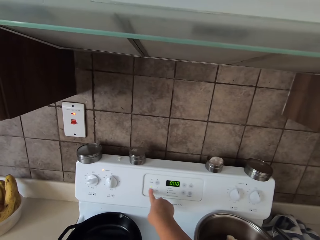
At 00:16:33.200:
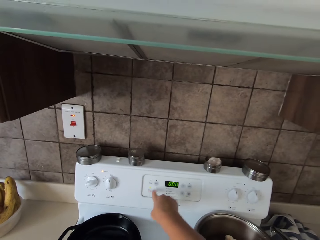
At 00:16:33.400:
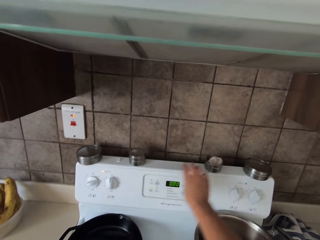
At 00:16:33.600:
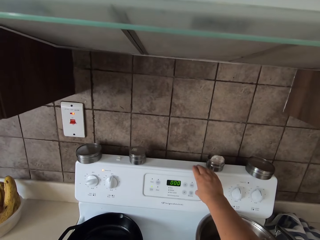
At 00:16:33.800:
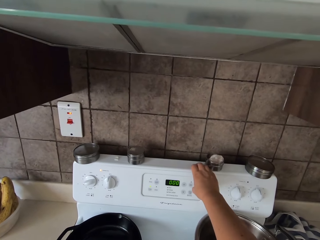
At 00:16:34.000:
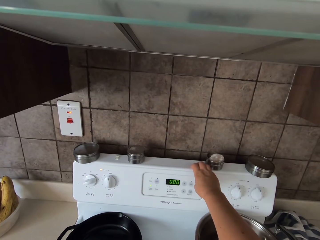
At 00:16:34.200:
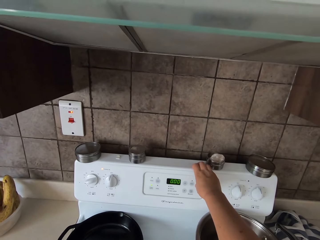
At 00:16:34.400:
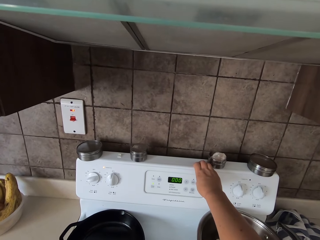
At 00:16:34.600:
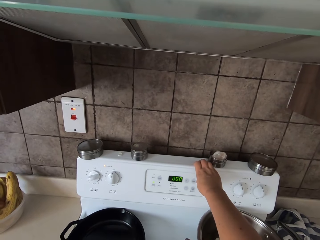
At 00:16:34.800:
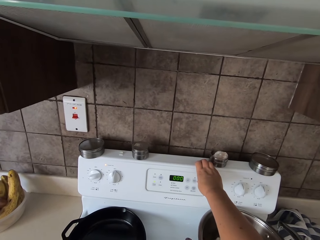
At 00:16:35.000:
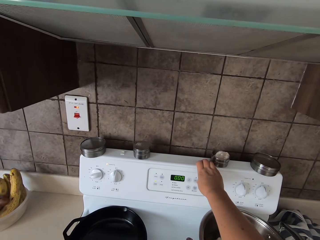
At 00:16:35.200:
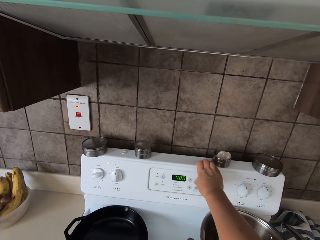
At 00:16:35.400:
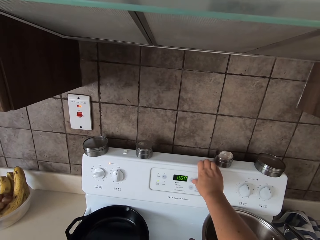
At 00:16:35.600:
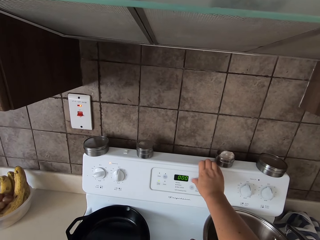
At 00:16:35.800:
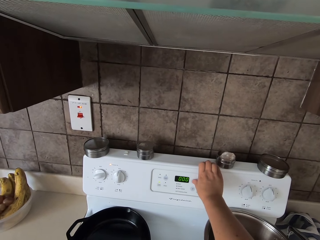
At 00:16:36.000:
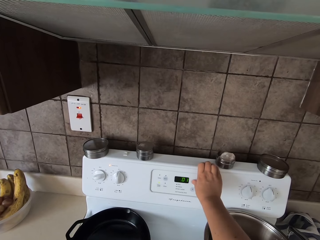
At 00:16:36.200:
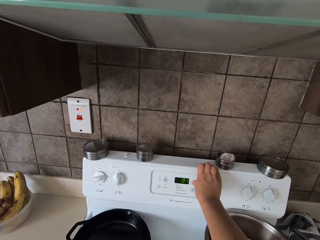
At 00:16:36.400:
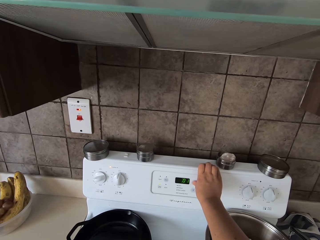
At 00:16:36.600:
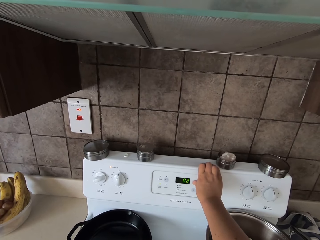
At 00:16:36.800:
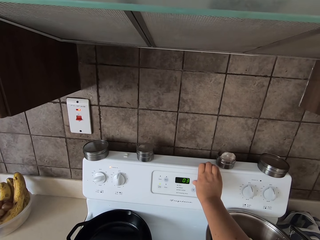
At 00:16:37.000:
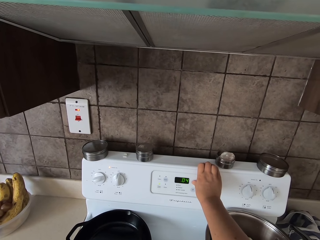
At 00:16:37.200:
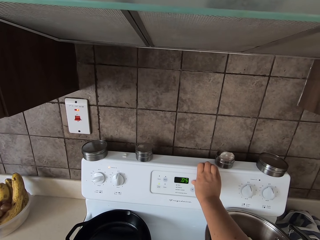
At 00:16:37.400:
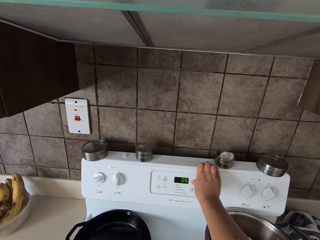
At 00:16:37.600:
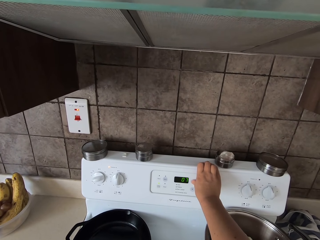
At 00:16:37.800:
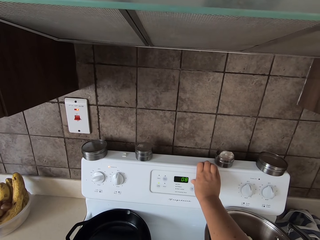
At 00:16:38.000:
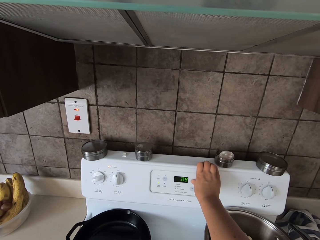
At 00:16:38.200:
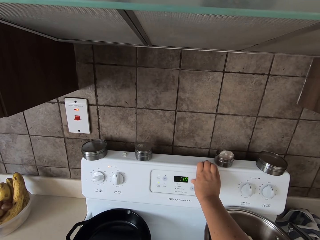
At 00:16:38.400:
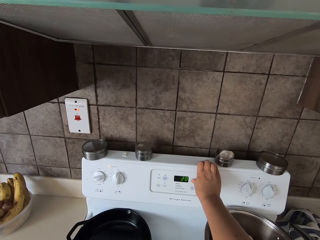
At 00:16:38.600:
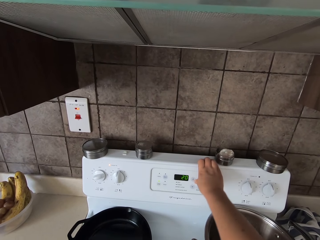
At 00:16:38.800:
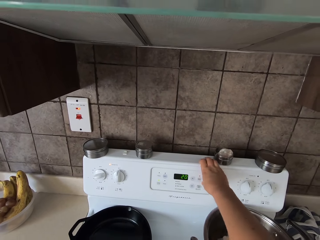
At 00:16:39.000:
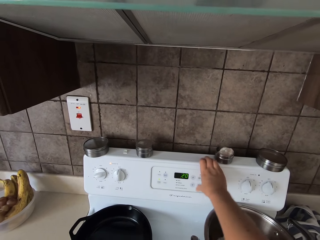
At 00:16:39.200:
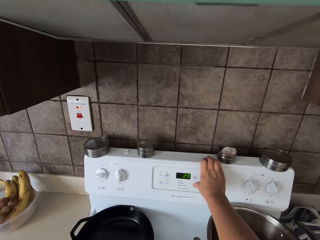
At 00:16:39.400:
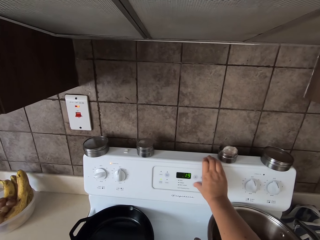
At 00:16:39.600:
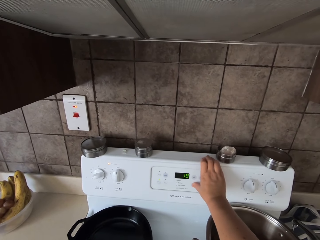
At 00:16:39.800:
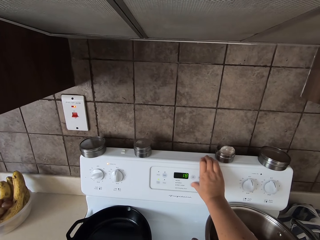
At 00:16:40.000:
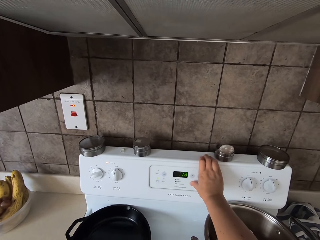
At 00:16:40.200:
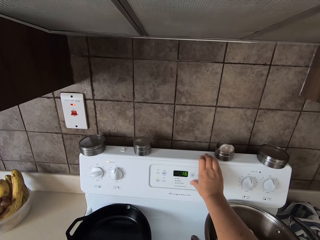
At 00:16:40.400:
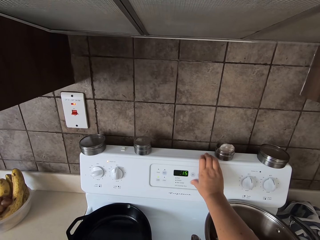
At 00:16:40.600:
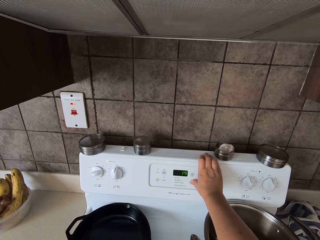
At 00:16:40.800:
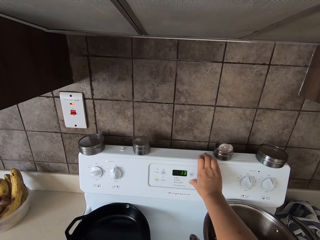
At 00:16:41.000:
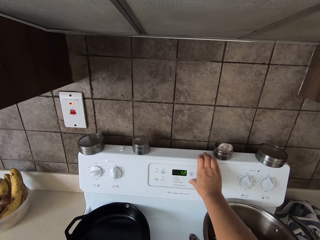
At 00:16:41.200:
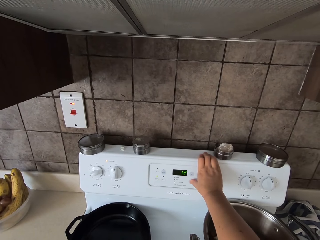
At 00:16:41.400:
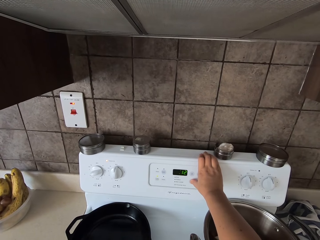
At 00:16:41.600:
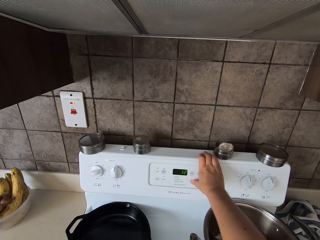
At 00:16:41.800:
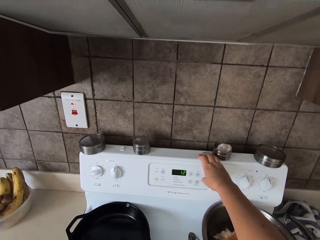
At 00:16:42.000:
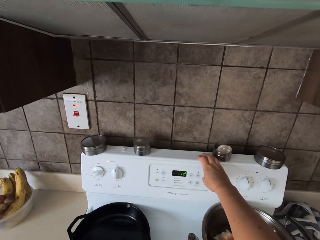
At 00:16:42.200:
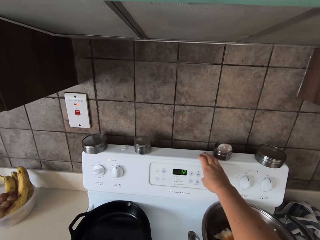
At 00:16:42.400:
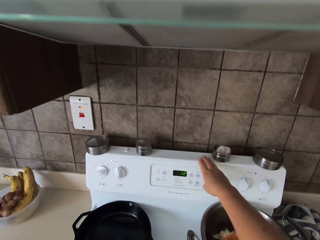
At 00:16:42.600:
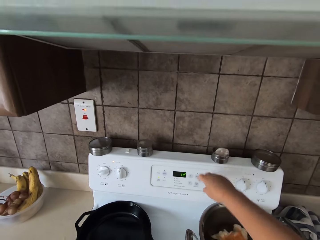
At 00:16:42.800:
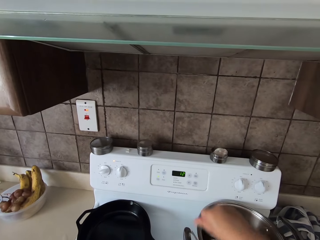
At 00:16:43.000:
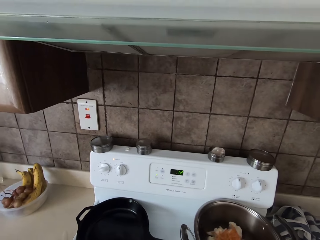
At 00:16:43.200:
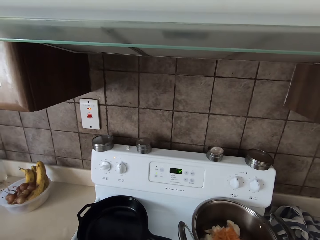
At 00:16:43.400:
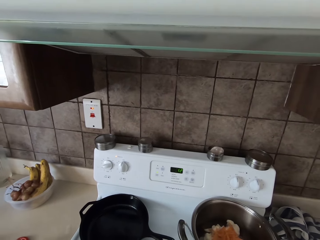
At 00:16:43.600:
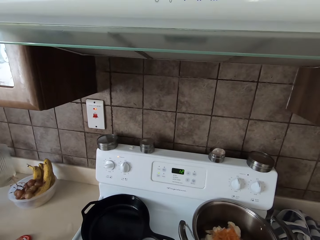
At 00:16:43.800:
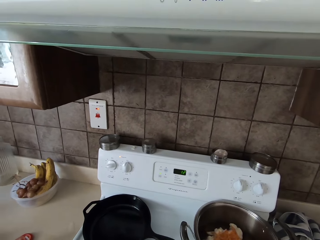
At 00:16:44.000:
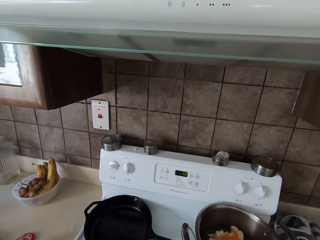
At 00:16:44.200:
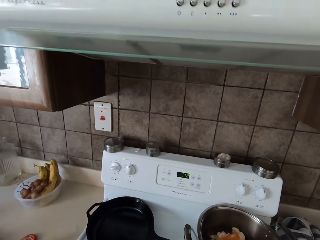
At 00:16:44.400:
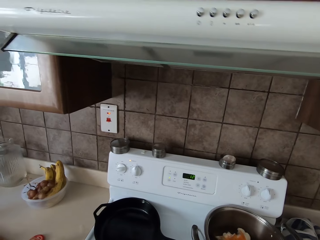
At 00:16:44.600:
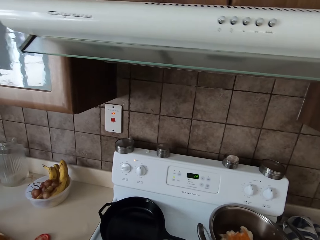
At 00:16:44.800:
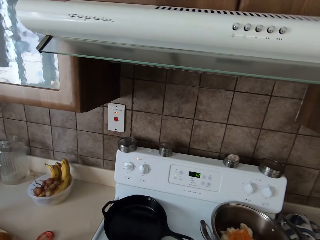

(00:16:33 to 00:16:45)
The camera wearer clicks on a cooker button. They put on the gas. They set the time on the electric cooker.

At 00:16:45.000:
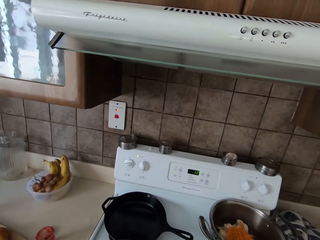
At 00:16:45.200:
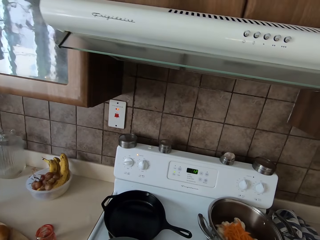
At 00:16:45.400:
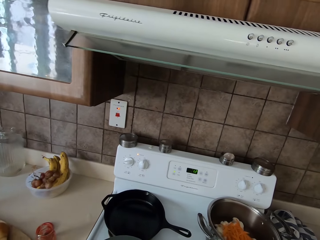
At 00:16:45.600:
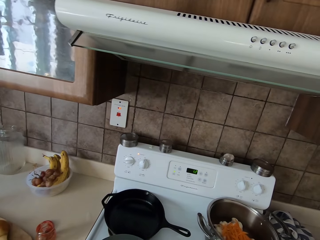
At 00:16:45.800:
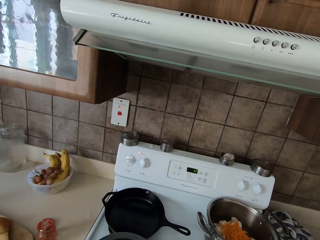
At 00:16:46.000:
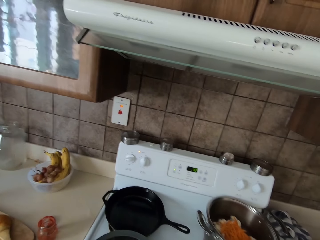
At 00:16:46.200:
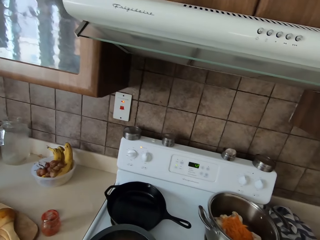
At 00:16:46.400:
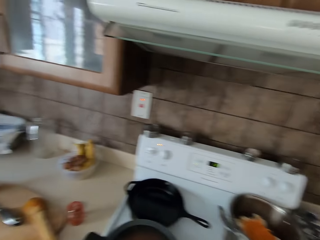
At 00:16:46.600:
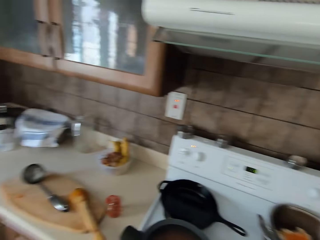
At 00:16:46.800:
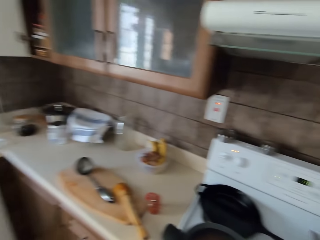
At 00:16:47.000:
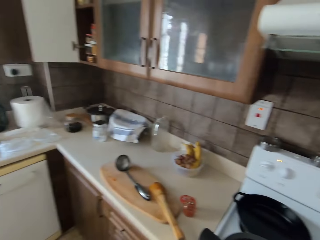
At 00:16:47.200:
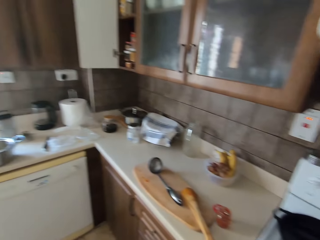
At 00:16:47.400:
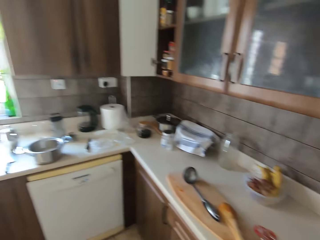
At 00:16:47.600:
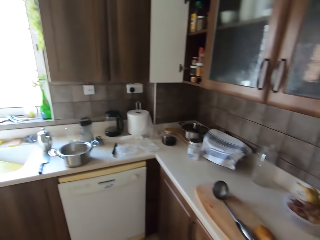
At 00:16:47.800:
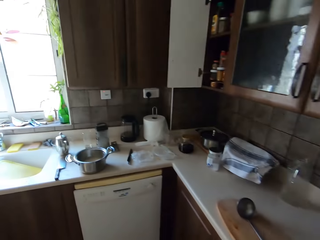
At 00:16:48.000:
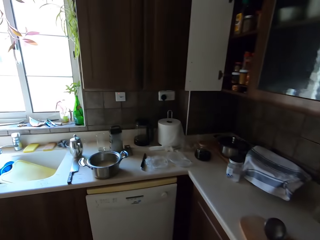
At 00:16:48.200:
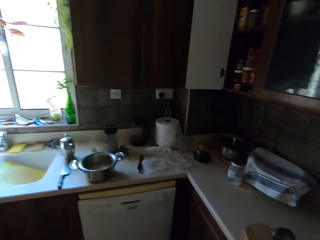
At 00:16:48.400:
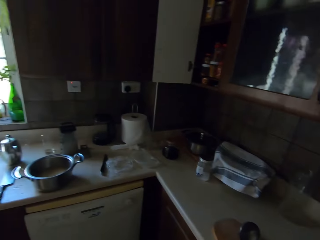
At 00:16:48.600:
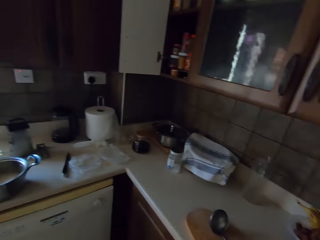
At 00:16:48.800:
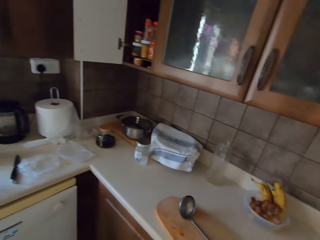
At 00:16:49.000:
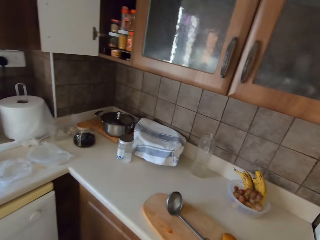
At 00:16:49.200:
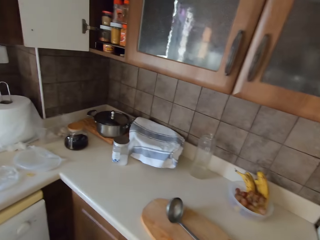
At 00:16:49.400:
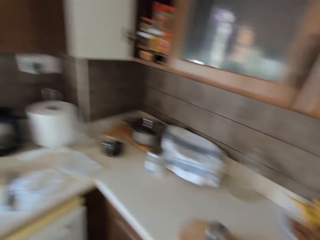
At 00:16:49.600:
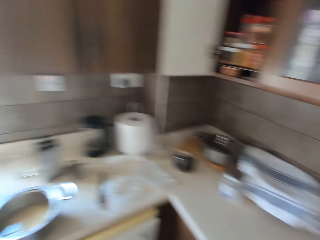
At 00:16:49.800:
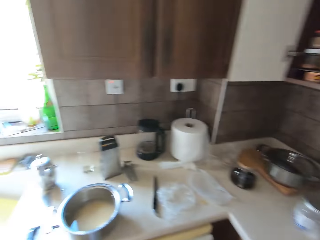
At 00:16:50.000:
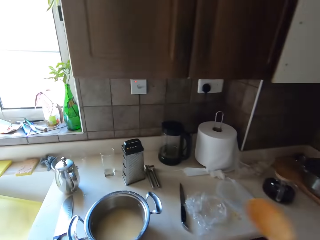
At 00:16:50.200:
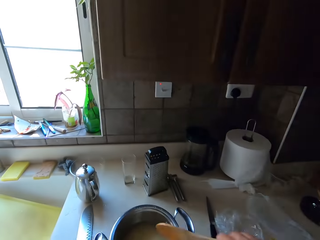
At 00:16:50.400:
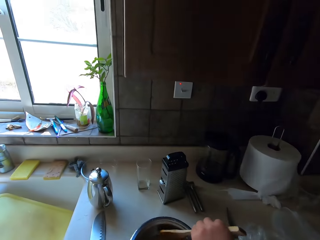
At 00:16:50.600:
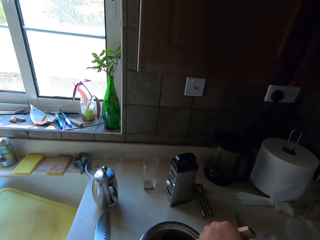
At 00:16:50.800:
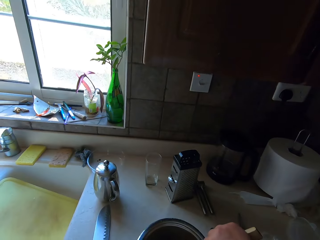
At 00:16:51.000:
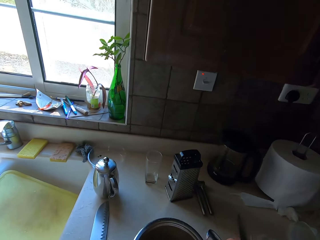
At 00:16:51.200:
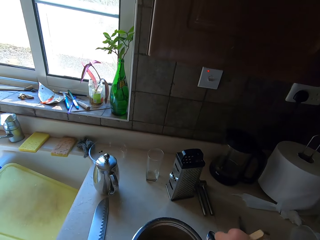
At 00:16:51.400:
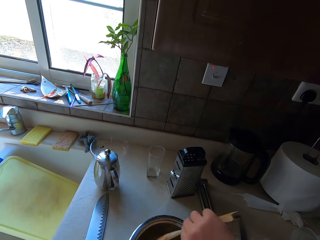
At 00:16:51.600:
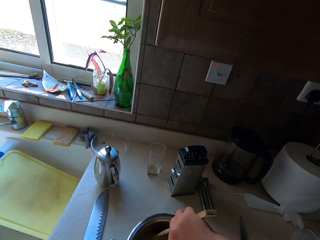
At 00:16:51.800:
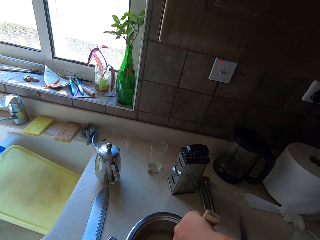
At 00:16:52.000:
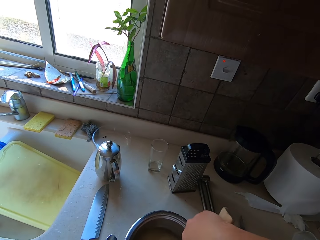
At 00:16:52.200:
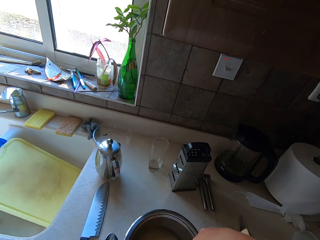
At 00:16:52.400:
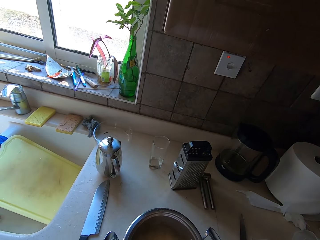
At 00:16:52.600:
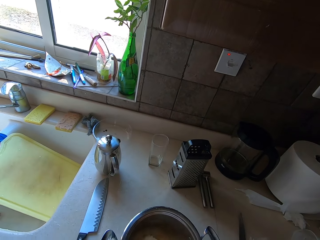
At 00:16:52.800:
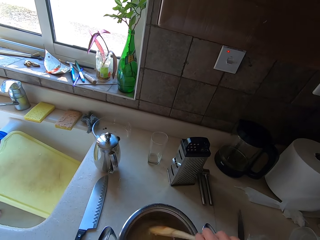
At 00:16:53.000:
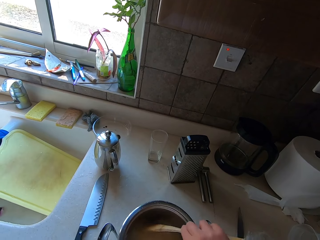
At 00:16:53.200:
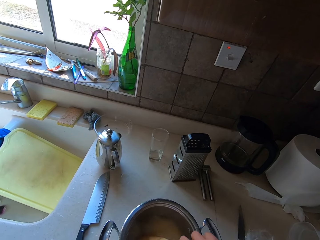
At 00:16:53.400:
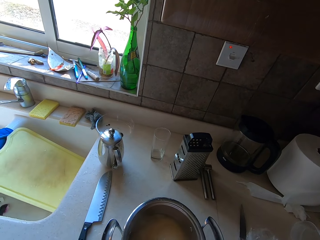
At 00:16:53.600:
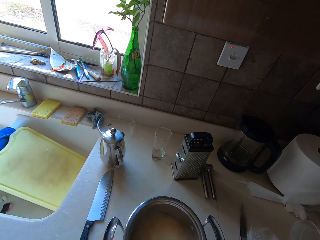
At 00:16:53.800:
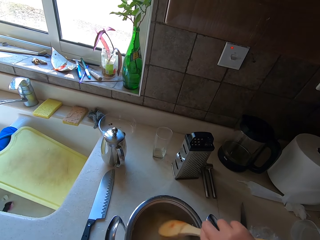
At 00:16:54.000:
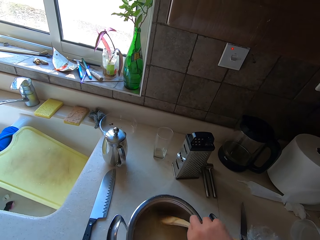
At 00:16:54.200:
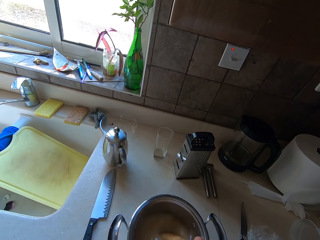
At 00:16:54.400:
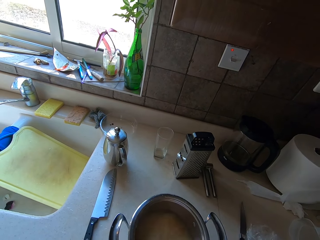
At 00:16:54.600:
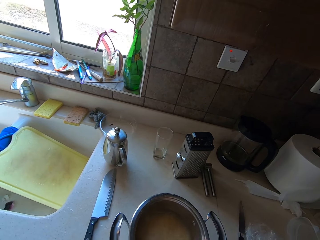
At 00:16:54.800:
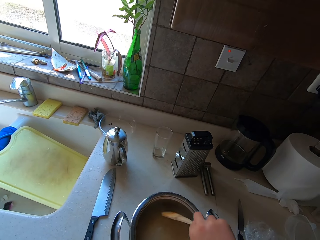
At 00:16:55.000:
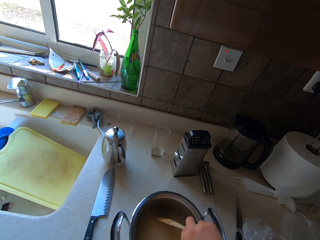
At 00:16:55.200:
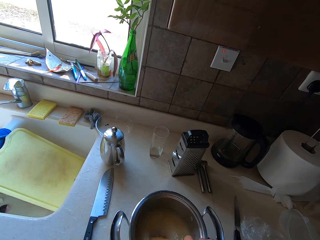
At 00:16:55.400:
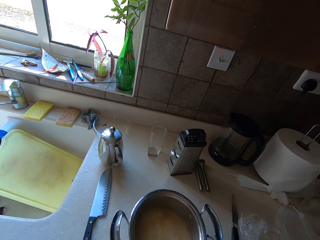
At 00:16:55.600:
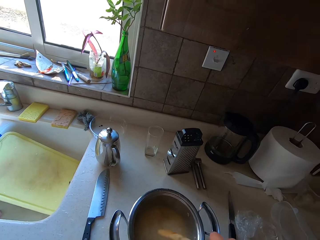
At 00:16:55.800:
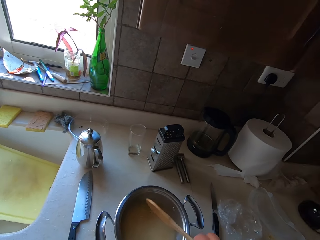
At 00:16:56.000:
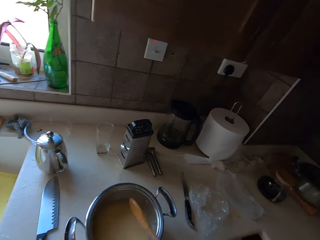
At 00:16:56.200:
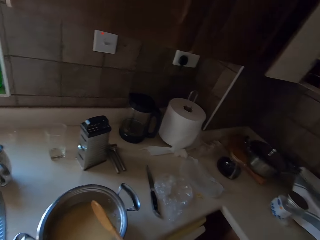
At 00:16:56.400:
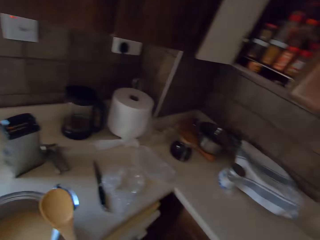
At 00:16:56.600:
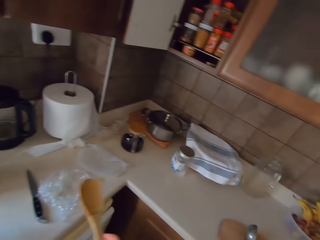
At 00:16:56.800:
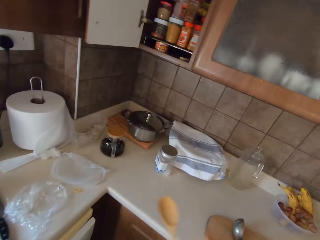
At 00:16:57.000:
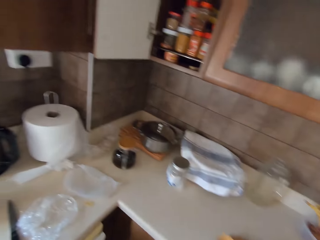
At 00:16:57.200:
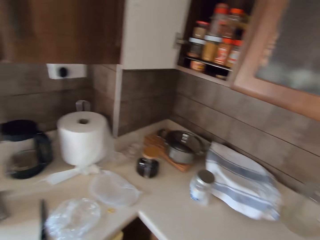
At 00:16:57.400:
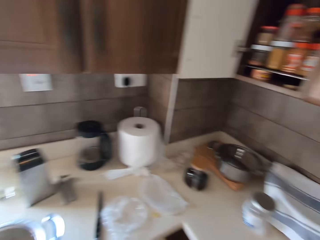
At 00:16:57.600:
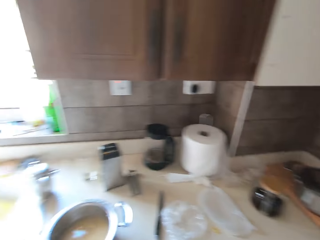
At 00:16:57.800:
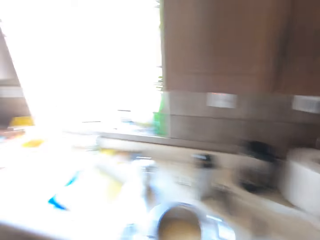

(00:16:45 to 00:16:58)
The camera wearer stirs the mixture in a saucepan on the kitchen slab. They take the wooden spoon.
